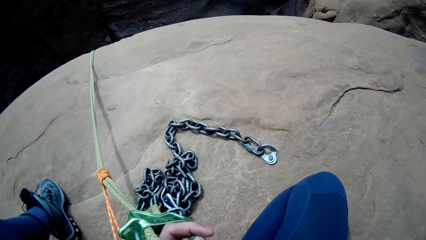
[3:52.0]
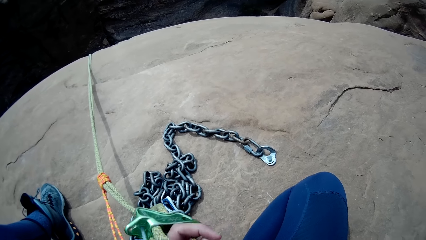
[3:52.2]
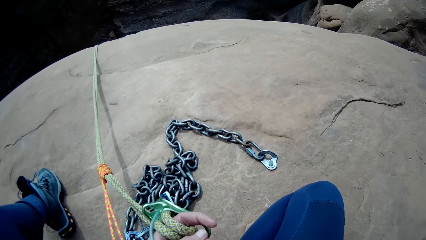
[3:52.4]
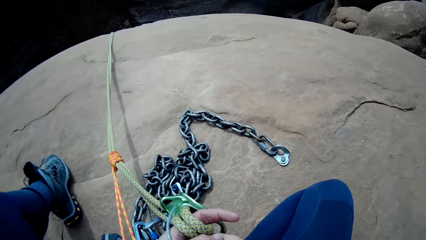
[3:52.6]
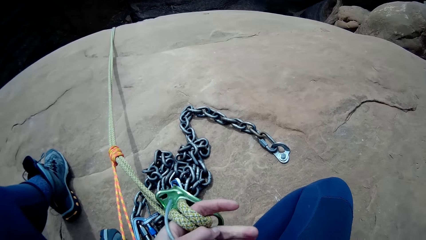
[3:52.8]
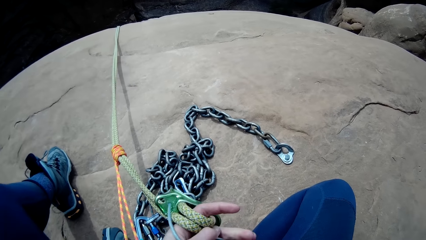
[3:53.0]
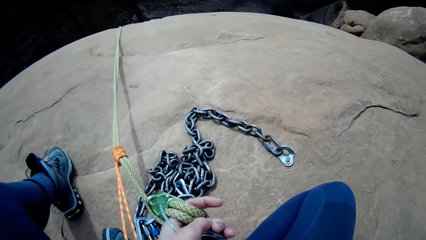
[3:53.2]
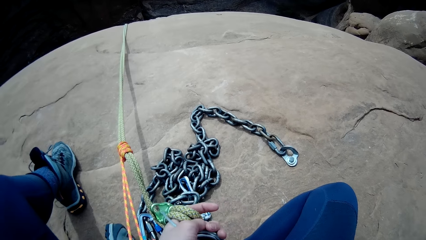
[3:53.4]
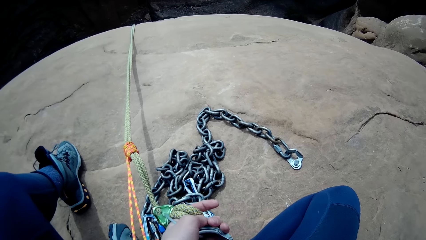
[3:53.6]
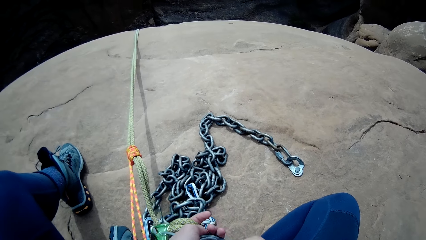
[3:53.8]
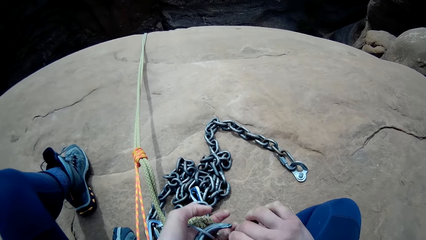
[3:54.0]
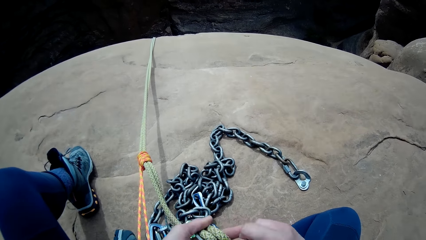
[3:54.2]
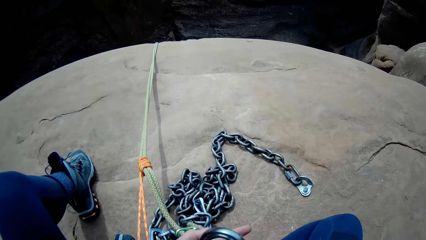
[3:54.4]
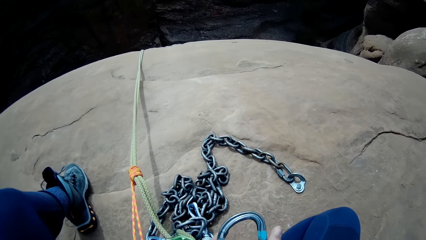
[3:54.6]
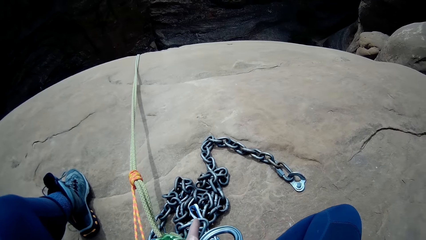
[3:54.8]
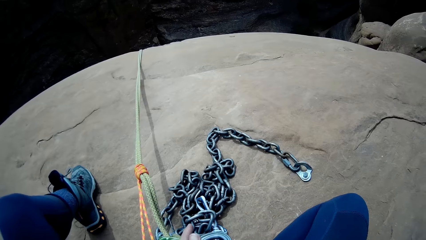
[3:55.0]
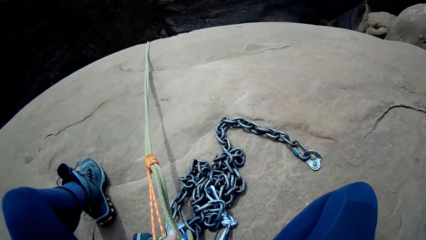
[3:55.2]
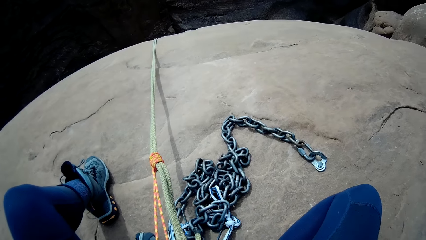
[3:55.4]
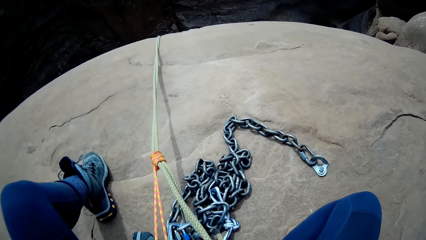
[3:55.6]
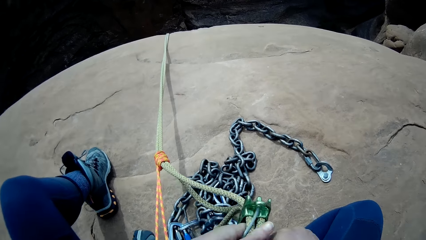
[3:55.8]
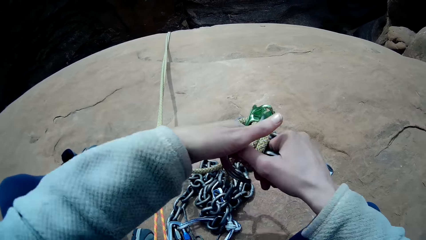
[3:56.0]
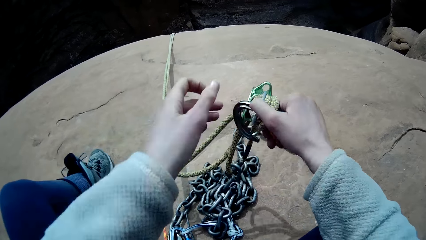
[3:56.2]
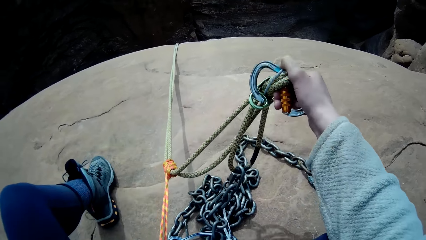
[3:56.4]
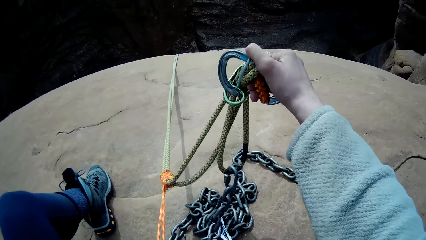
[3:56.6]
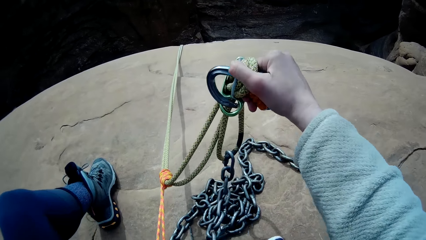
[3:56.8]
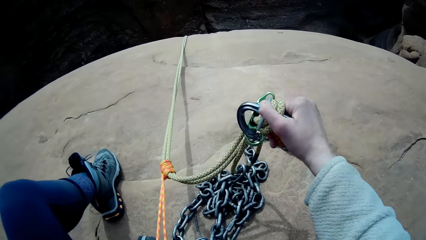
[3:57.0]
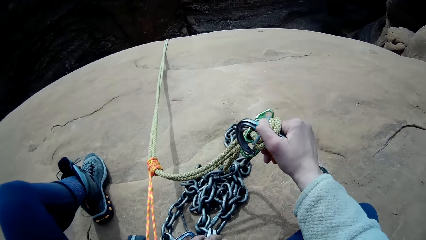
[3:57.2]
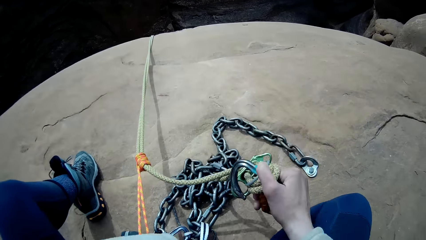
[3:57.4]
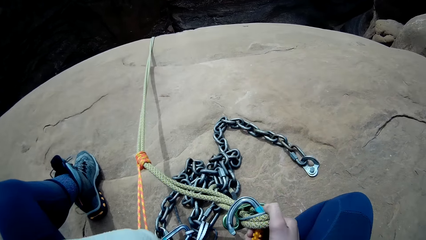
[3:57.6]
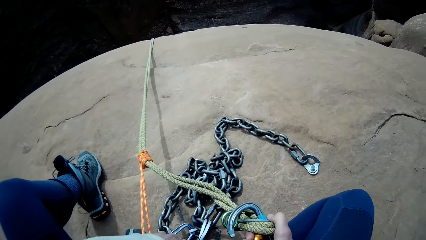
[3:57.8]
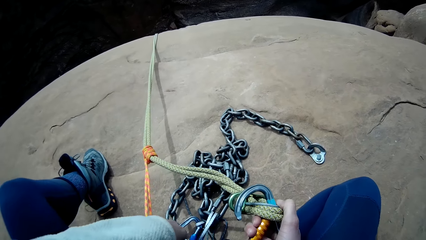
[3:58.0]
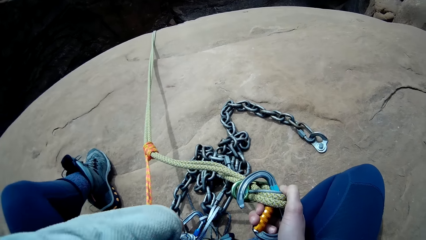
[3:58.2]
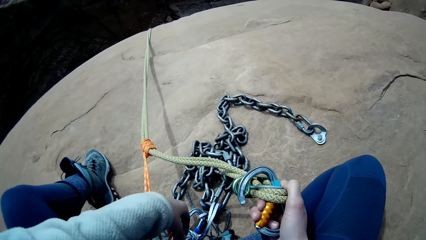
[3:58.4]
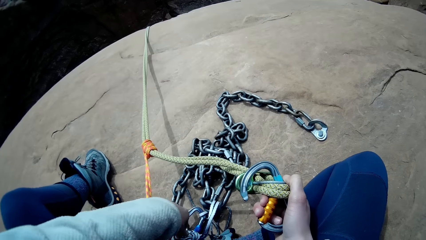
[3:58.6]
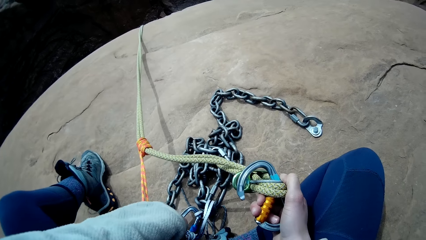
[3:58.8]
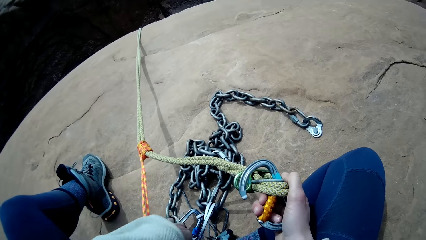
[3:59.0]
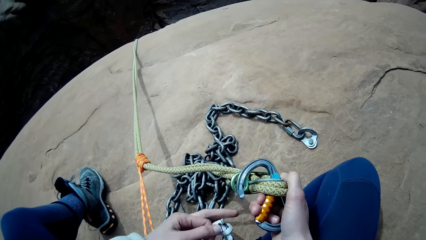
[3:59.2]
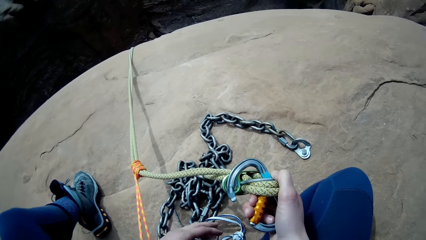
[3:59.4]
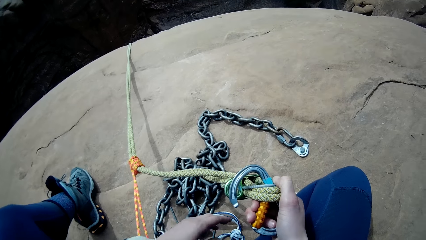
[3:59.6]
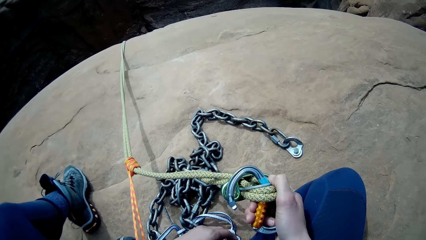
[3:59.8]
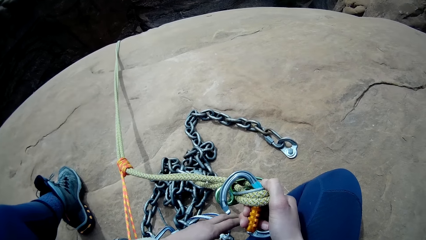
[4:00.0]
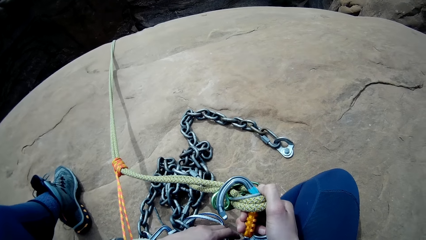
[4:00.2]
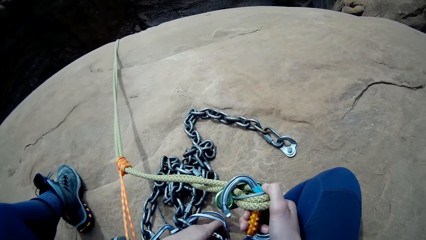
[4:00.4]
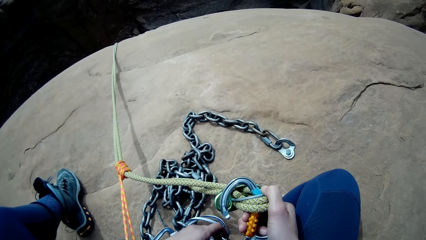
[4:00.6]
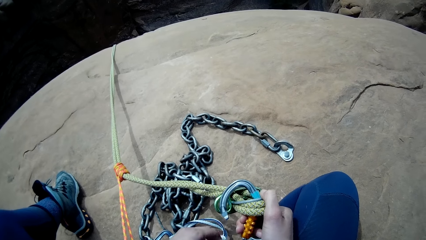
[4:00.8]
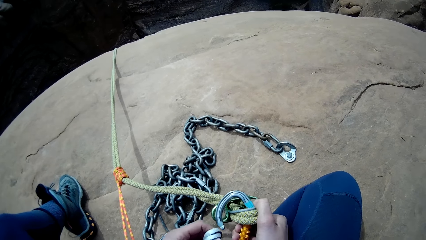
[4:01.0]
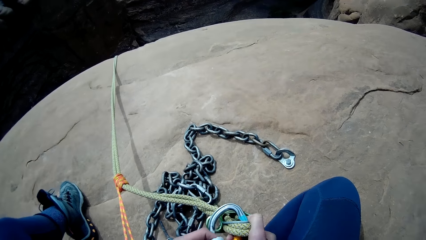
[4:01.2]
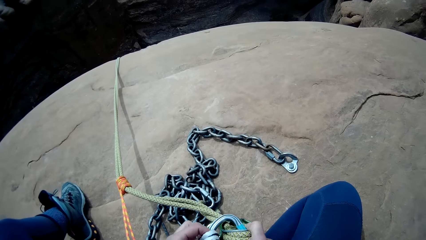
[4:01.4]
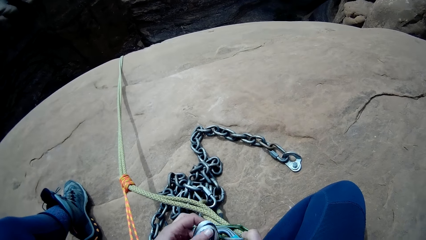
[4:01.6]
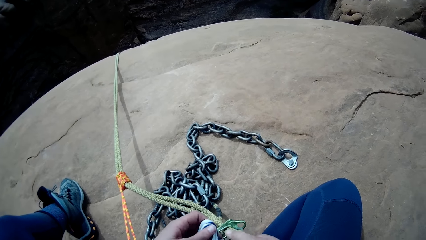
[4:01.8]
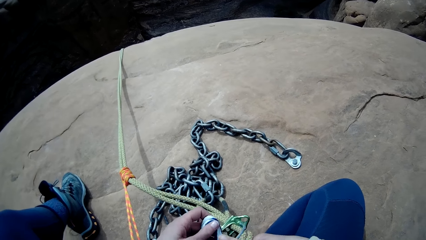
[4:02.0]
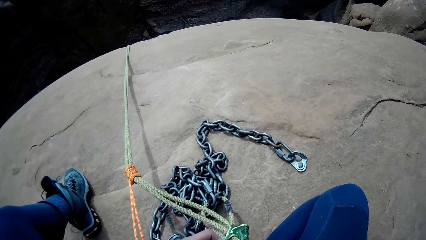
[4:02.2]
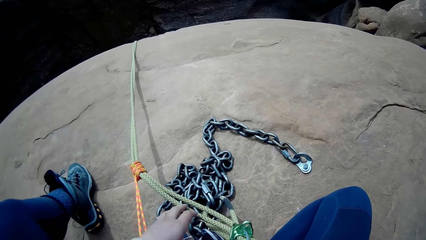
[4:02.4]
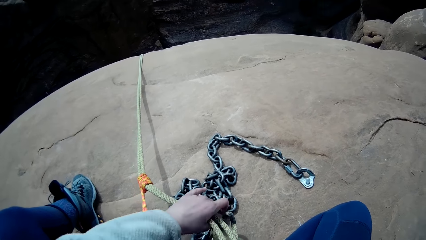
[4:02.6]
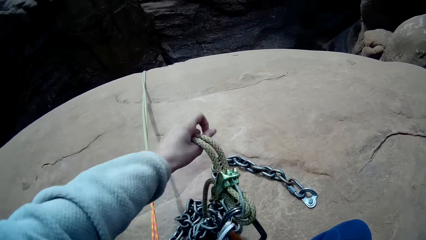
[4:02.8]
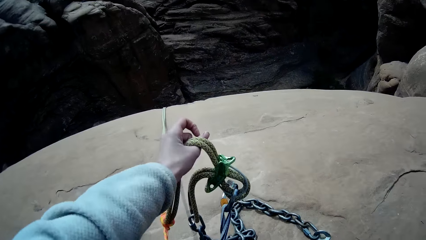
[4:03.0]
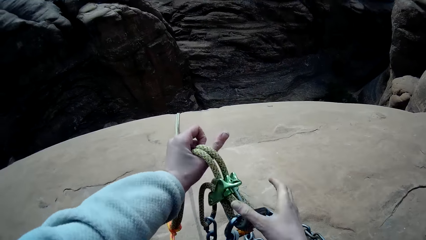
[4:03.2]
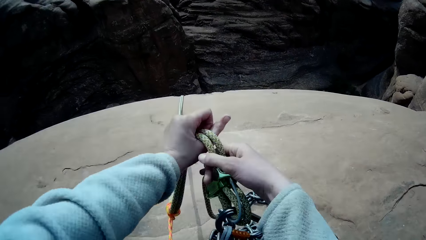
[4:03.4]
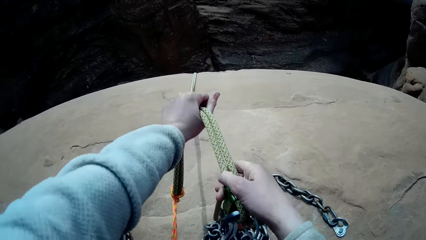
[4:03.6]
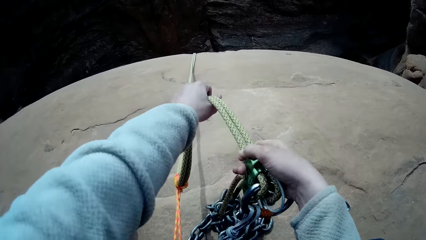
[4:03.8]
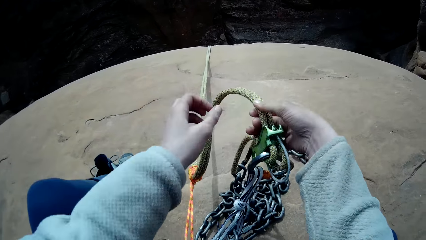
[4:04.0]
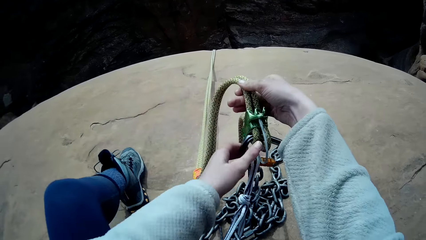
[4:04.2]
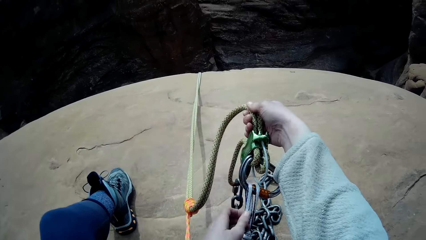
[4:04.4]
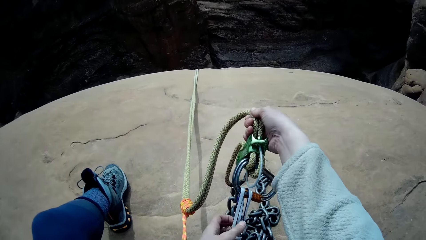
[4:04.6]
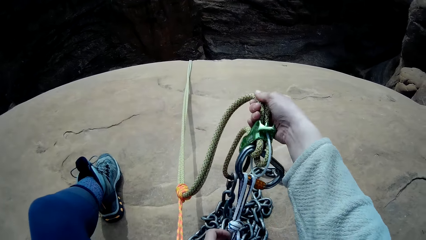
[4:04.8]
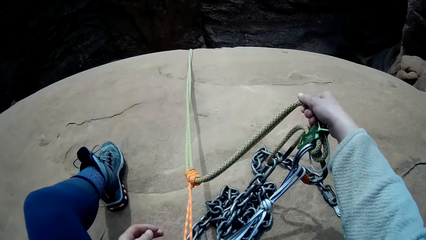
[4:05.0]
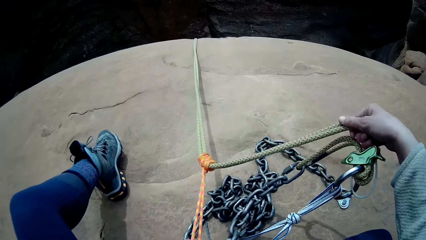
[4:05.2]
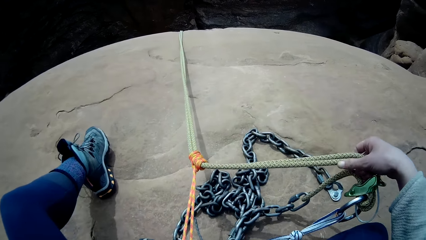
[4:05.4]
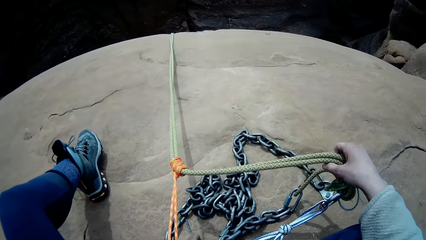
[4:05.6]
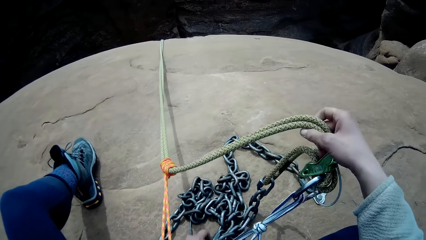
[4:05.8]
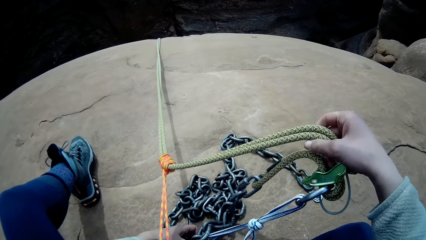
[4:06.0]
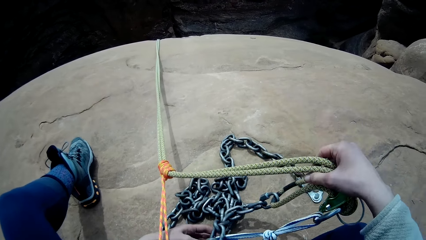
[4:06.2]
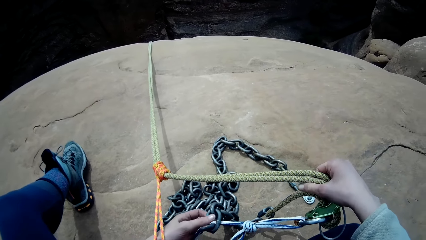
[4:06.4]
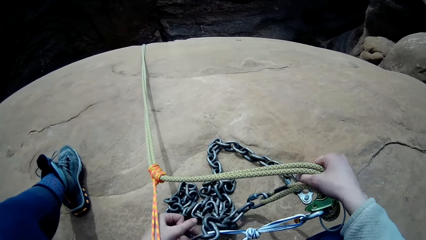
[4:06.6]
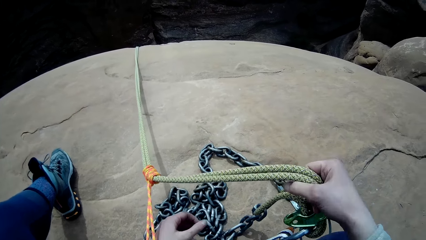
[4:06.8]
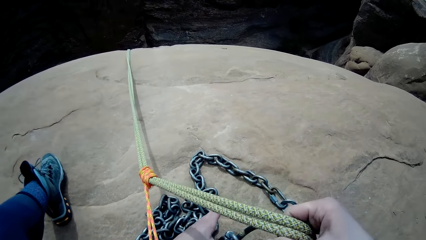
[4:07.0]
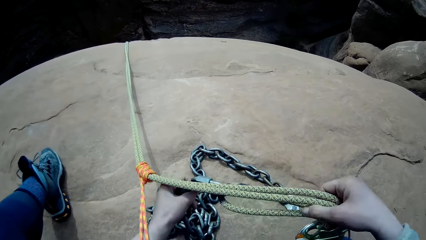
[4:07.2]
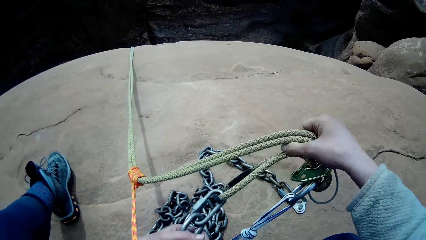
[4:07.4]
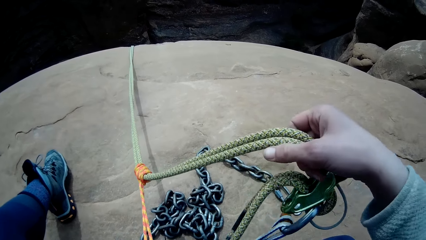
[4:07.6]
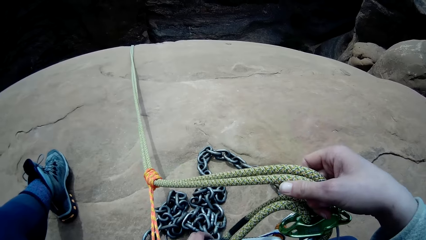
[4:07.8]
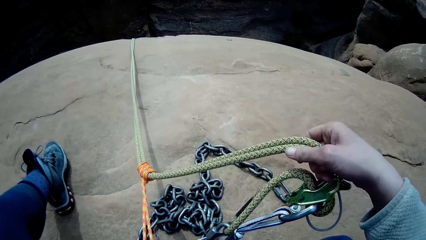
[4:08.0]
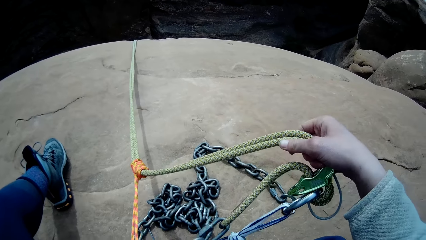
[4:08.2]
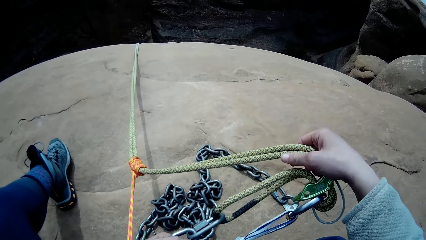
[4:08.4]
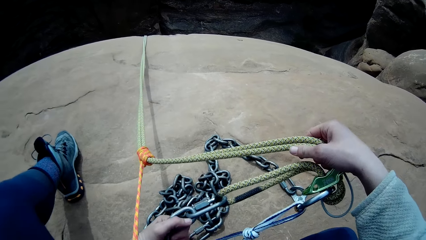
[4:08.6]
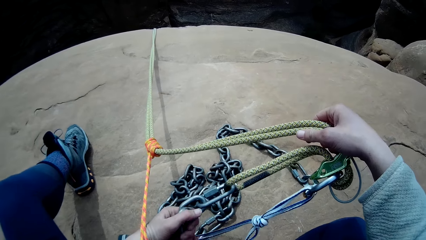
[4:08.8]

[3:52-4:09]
The camera wearer lifts the rope. They take a thread and attach the thread to the snap hook. They lift the rope. They adjust the snap hook and rope.
